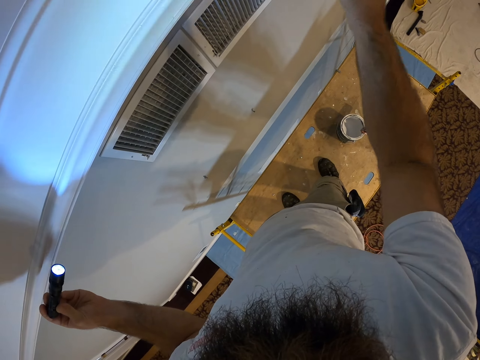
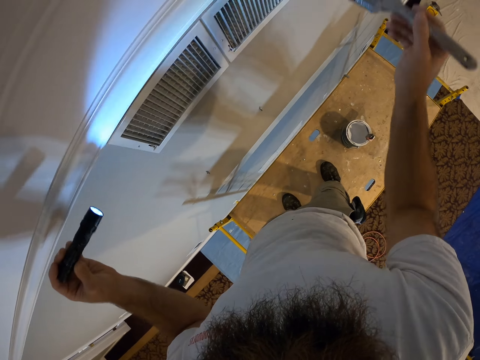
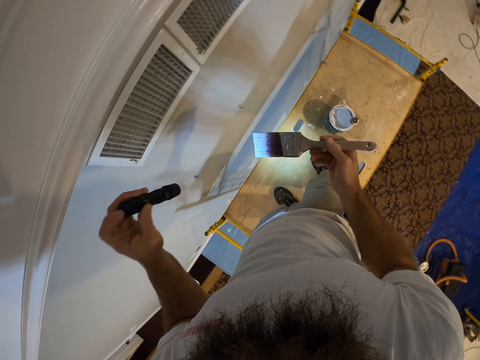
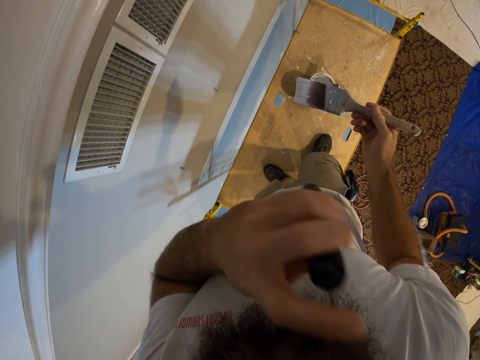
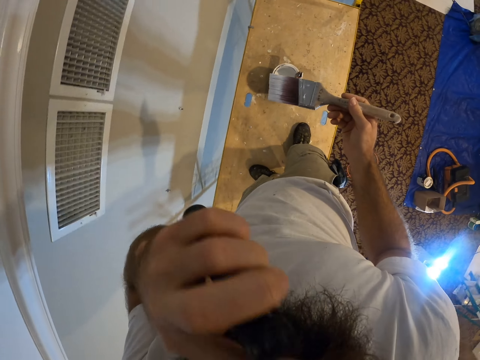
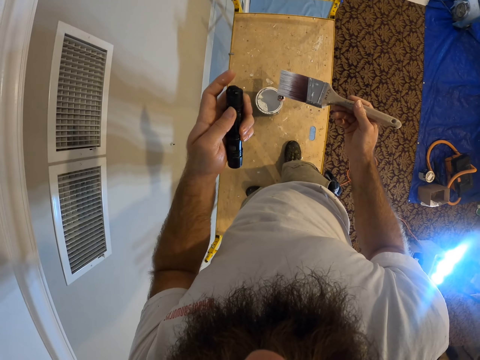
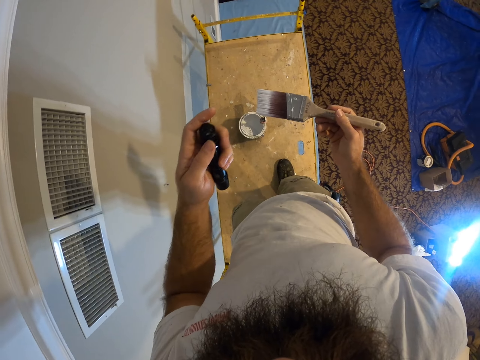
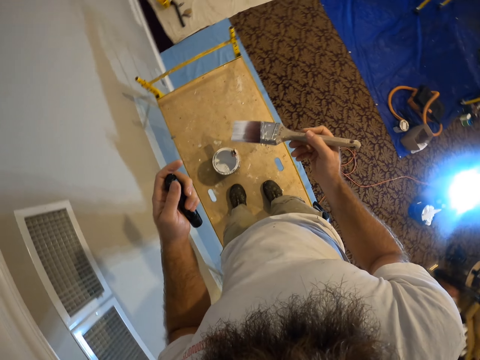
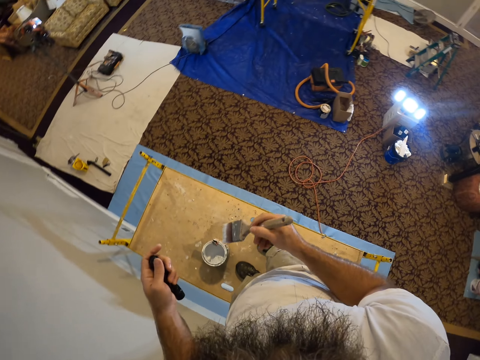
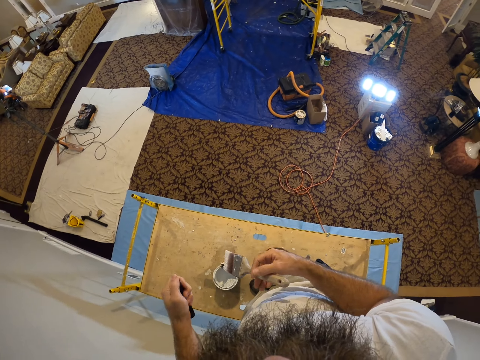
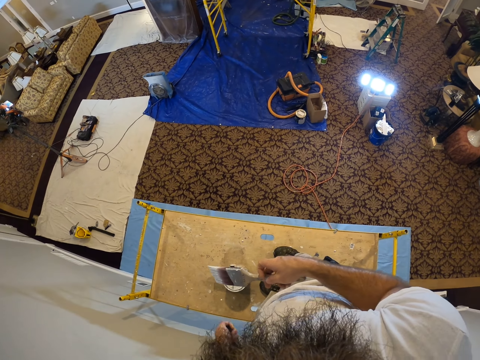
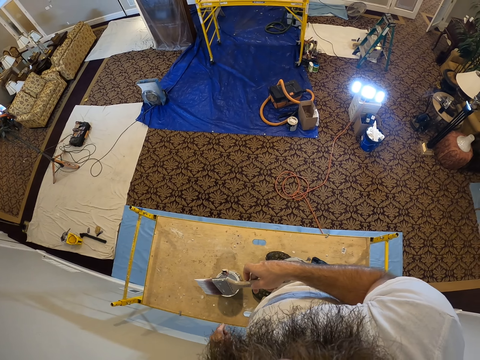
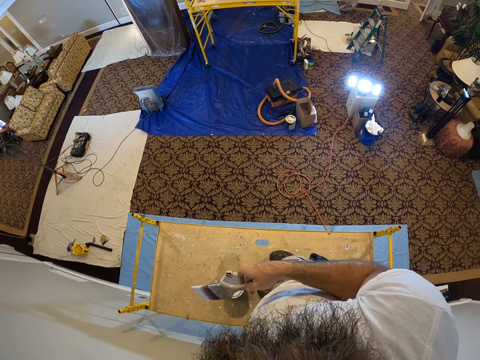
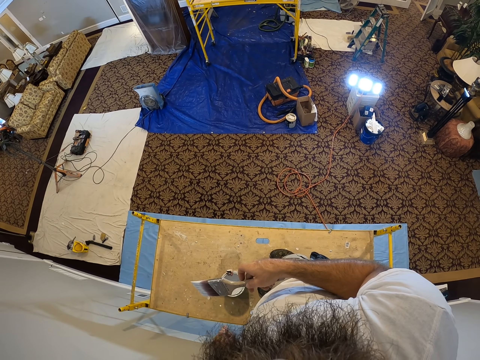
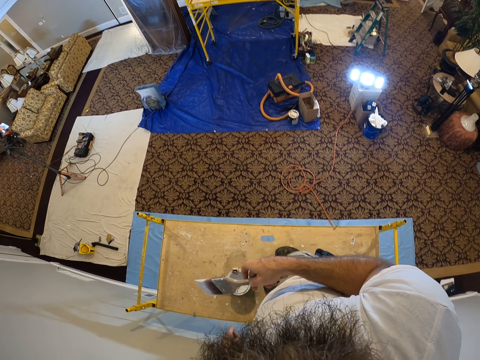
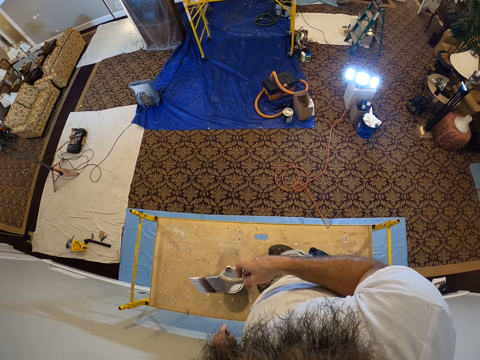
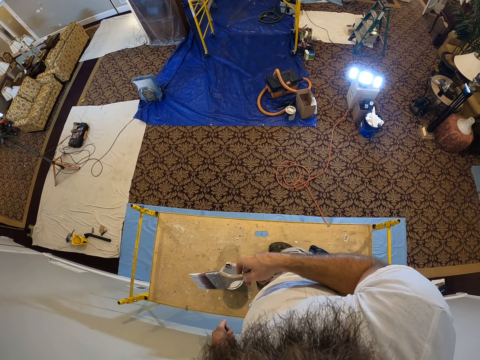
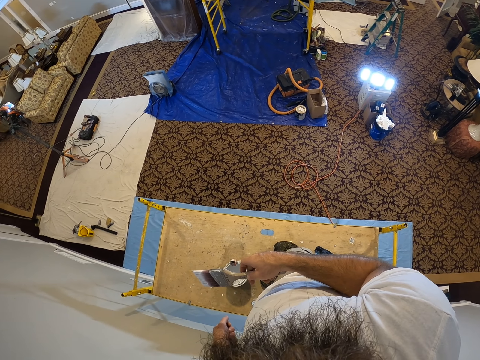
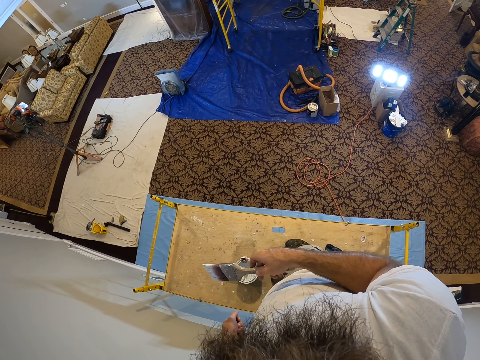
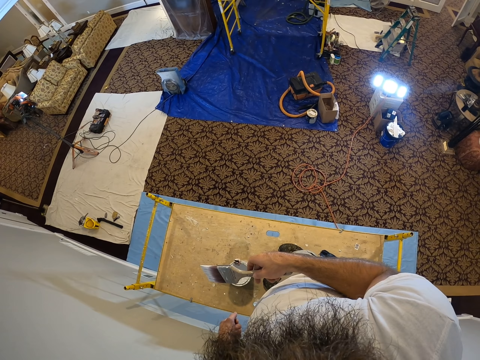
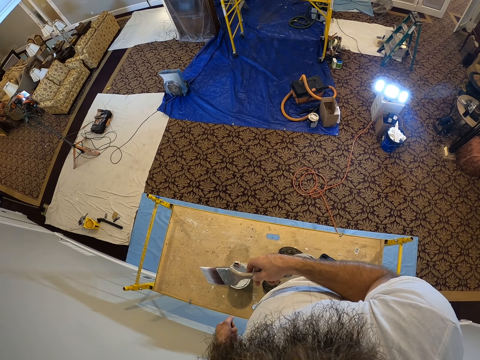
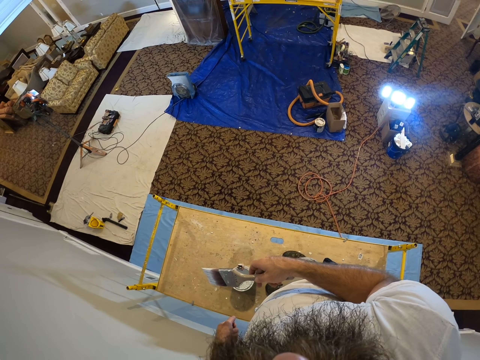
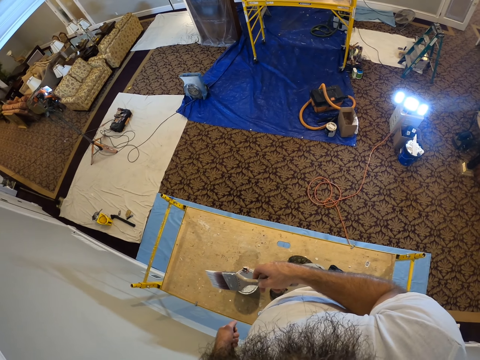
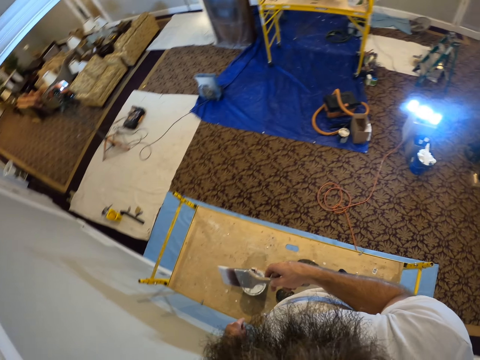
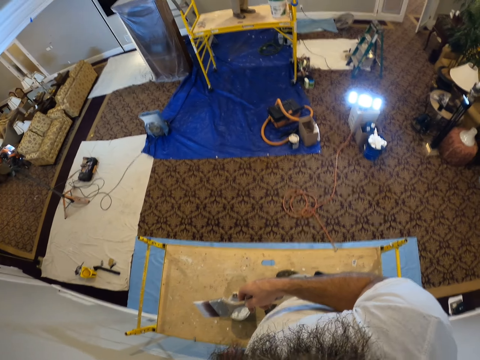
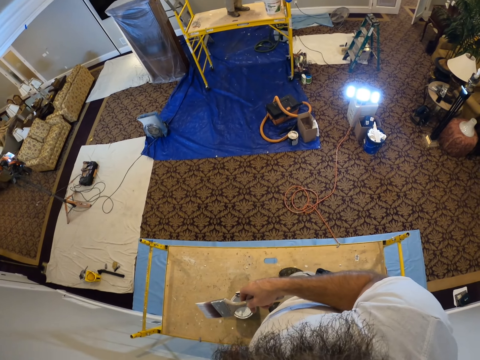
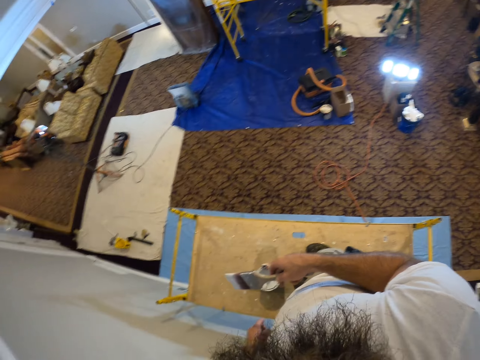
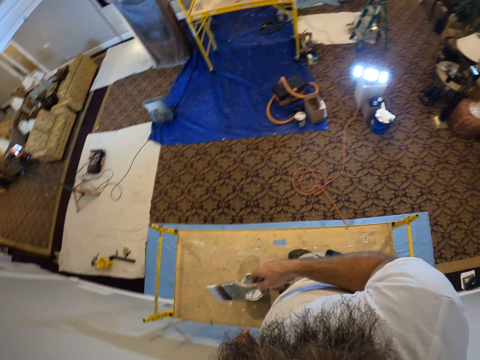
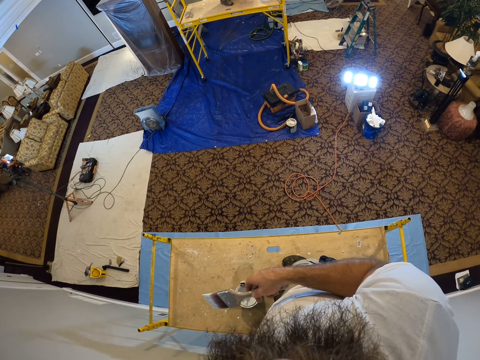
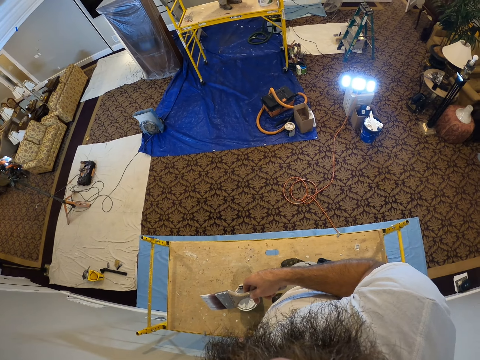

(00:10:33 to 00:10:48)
The camera wearer turns off the torch. They look around.

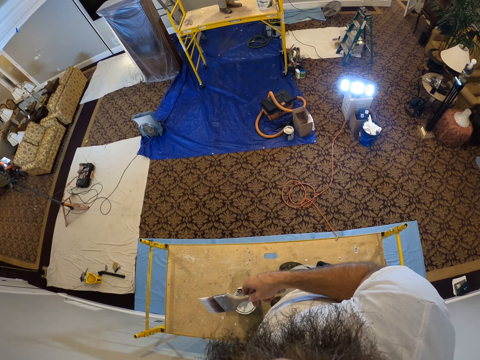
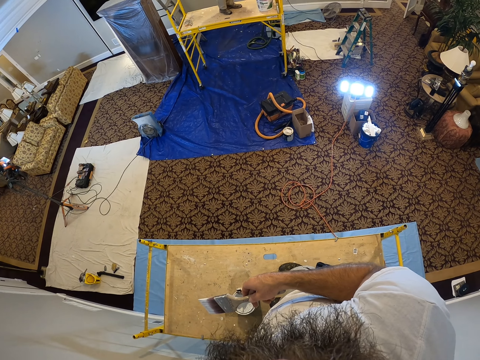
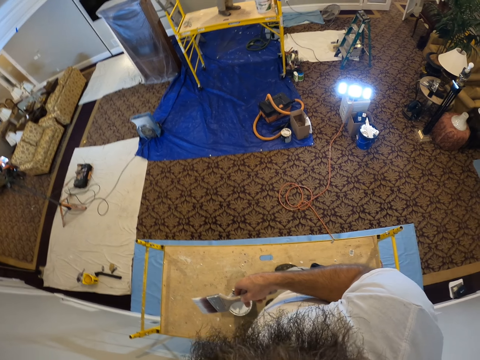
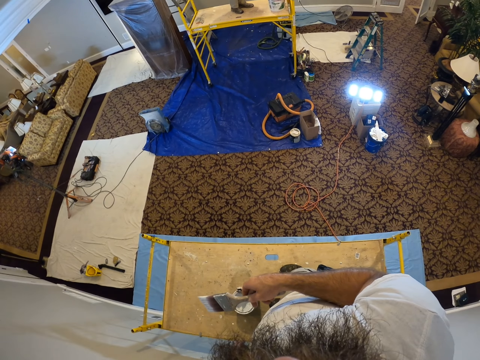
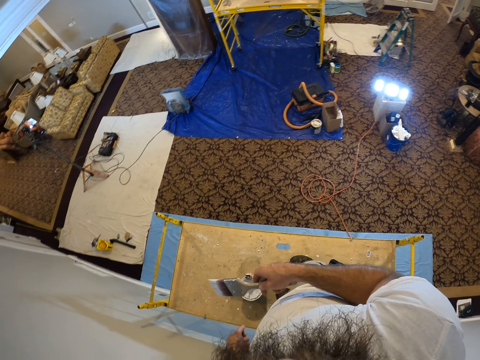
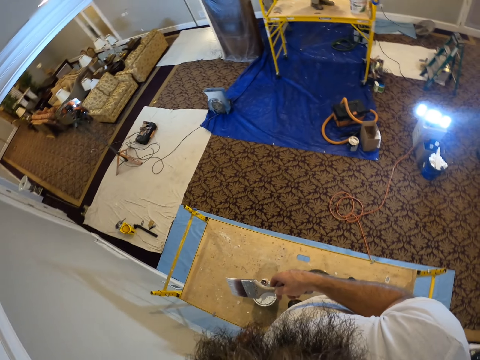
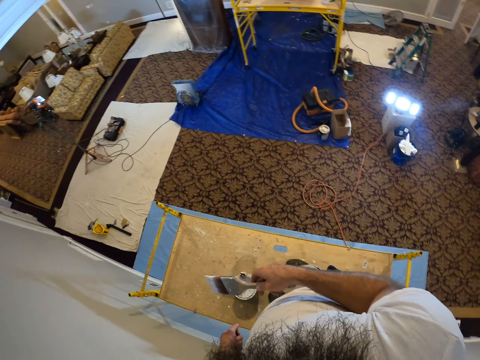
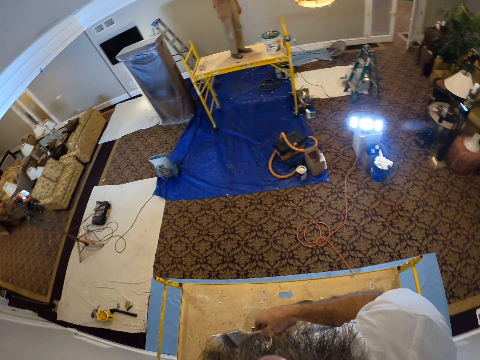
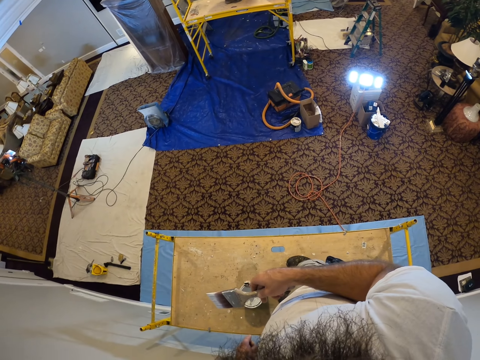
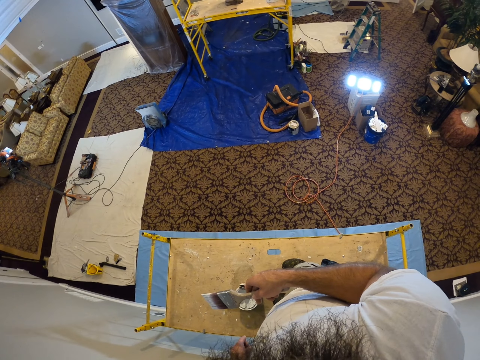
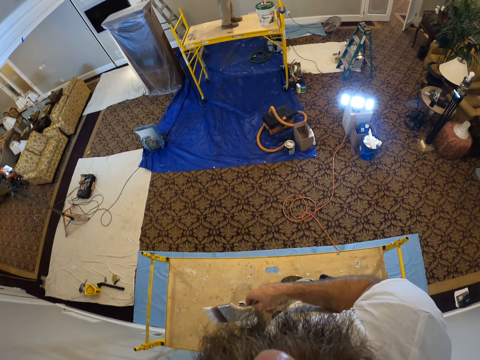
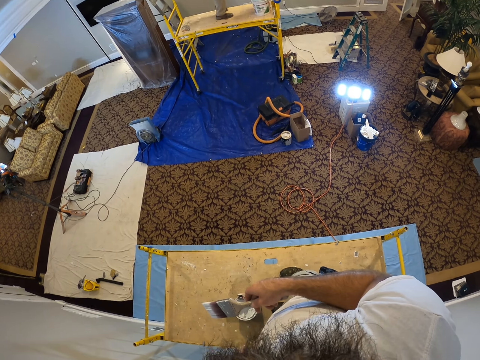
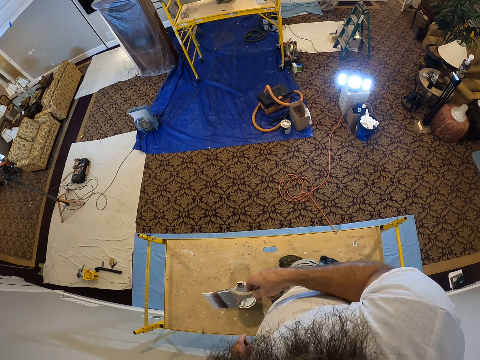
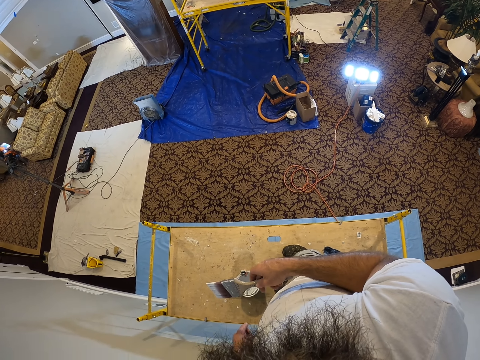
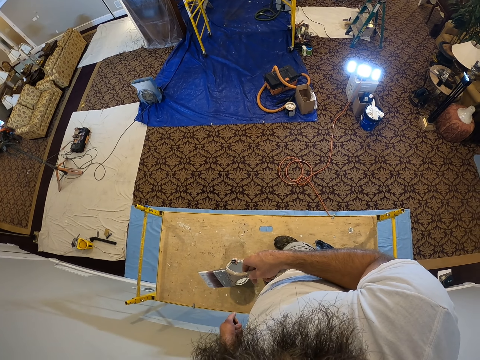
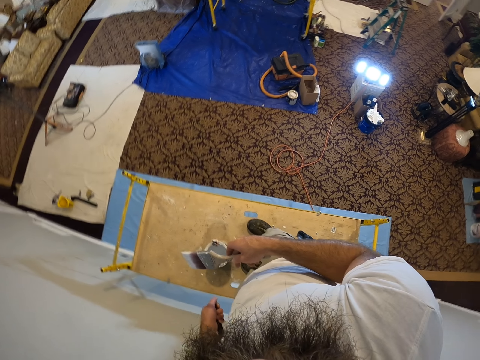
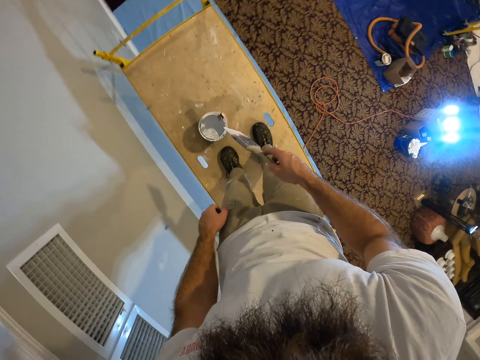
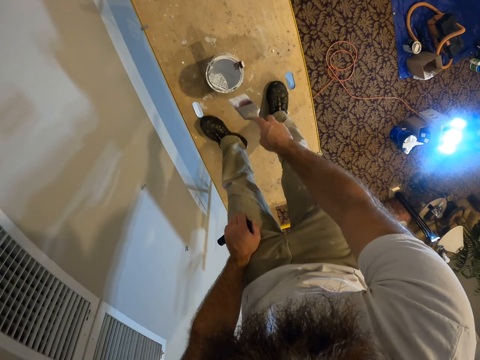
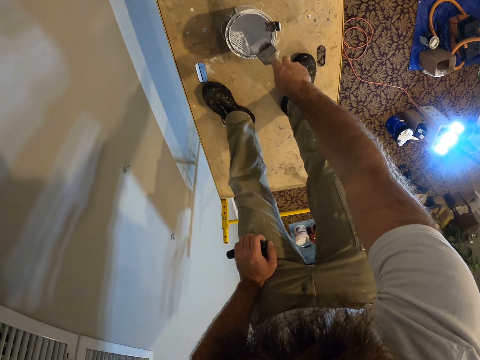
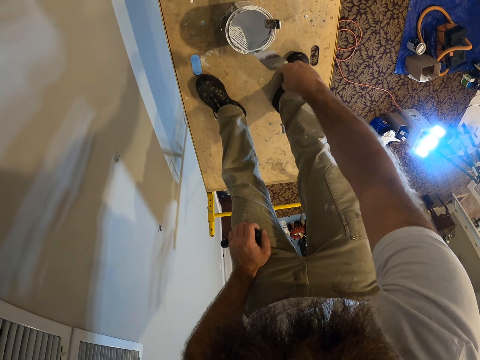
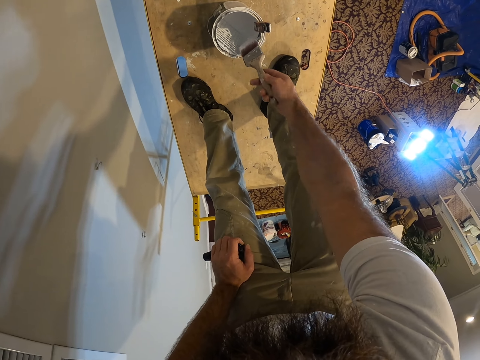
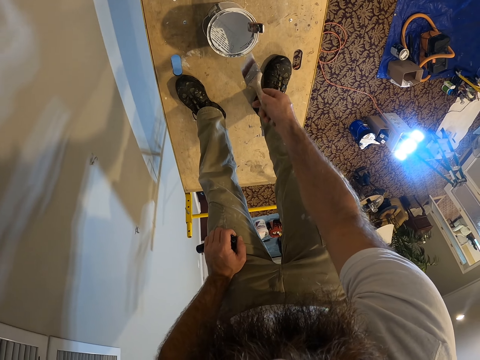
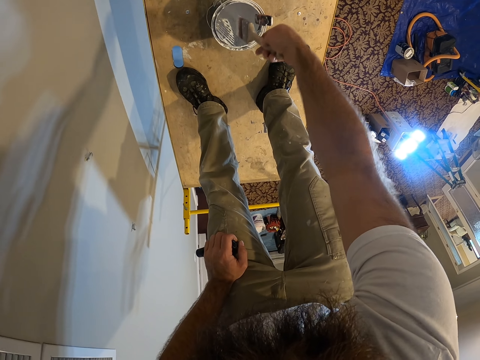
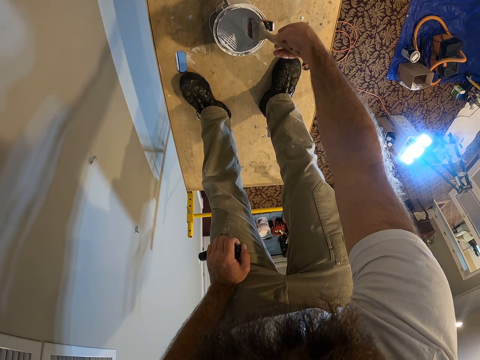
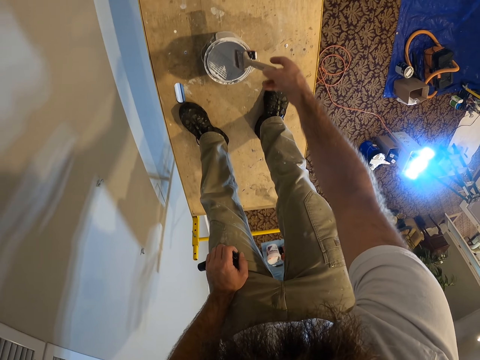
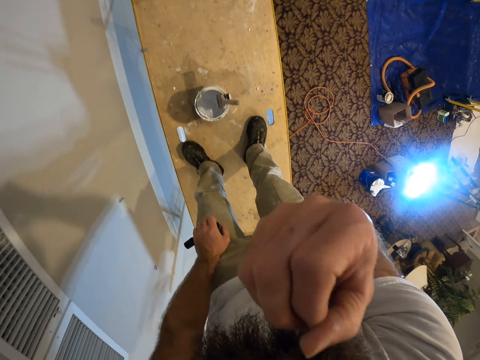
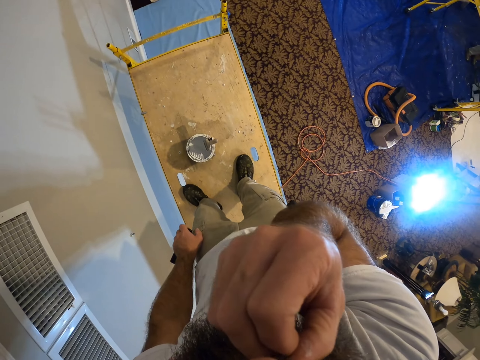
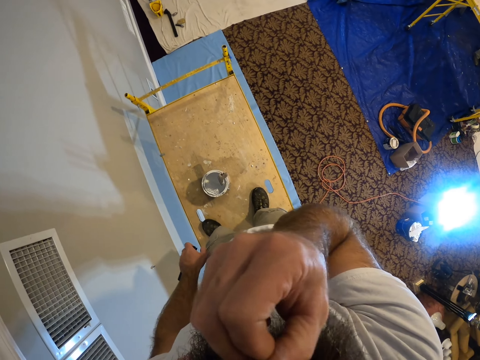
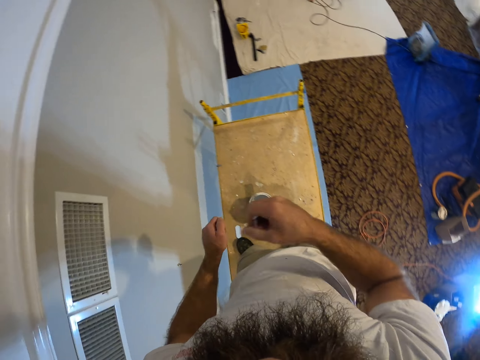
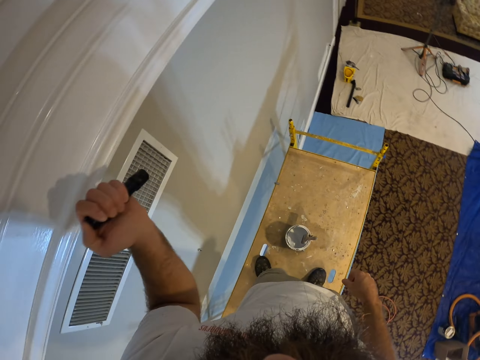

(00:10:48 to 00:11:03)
The camera wearer drops the paintbrush in the paint bucket with his right hand. He removes paint off the brush. He scratches himself.
